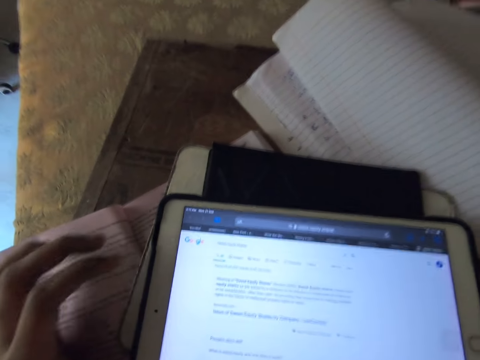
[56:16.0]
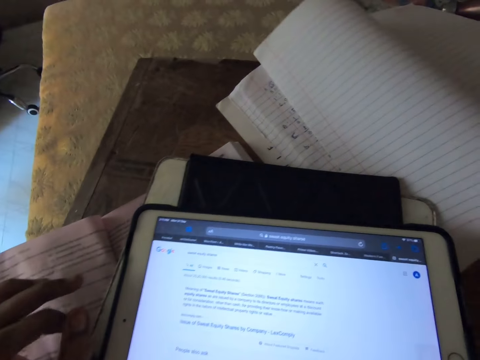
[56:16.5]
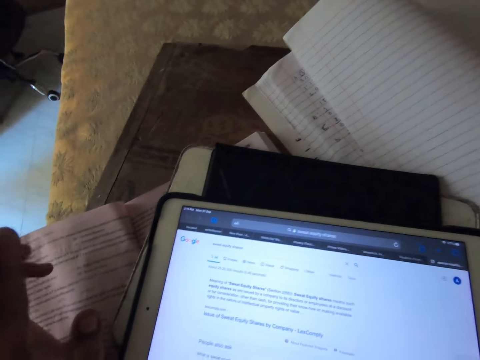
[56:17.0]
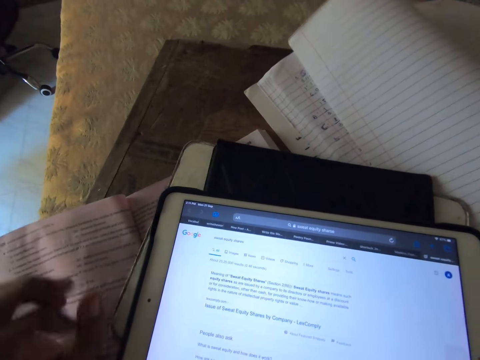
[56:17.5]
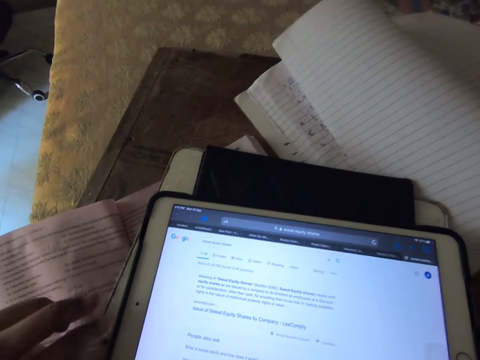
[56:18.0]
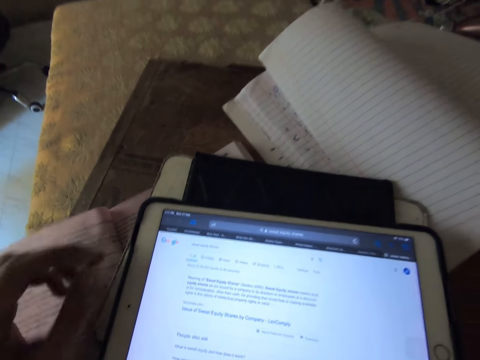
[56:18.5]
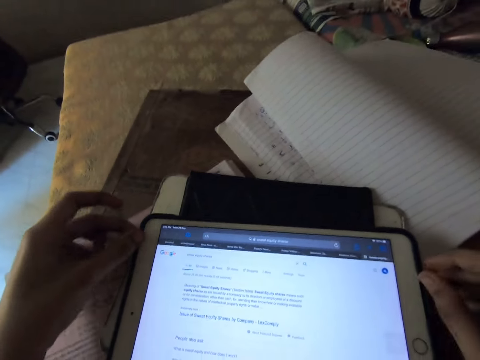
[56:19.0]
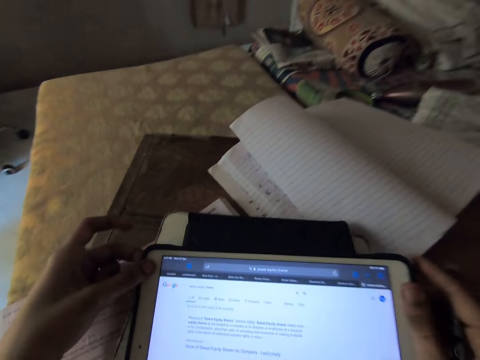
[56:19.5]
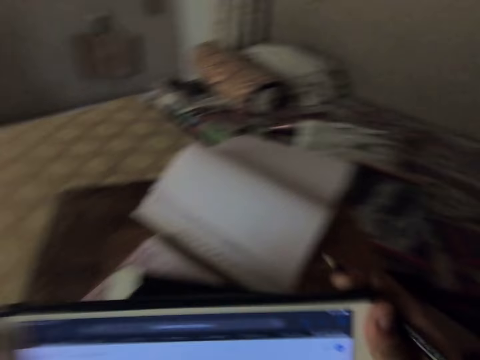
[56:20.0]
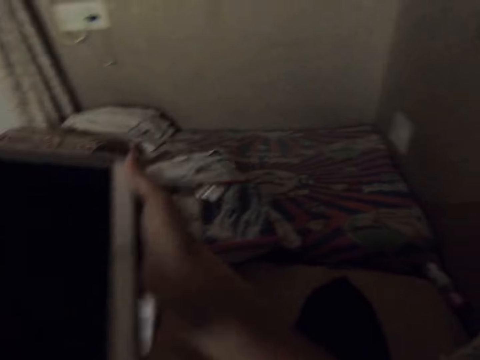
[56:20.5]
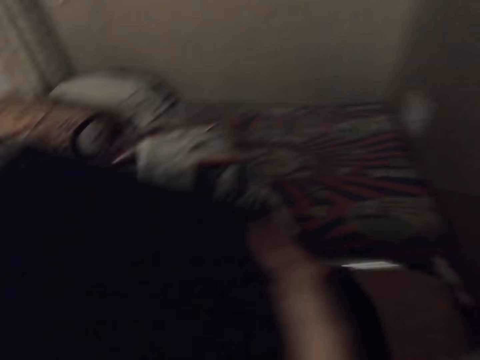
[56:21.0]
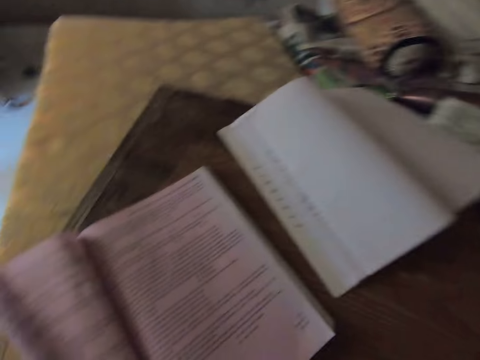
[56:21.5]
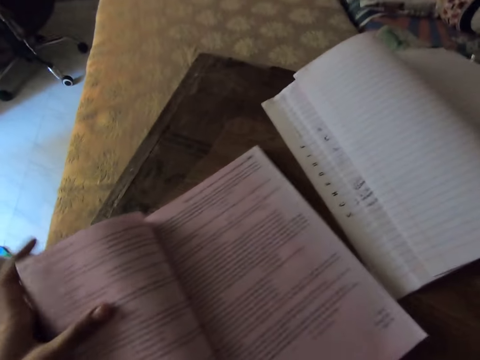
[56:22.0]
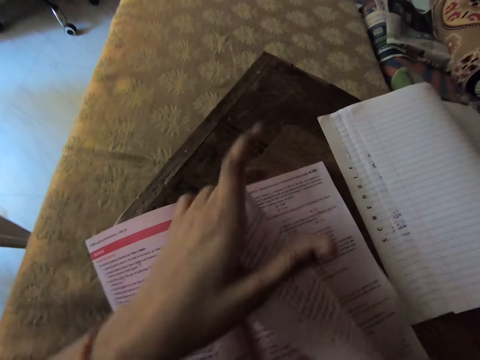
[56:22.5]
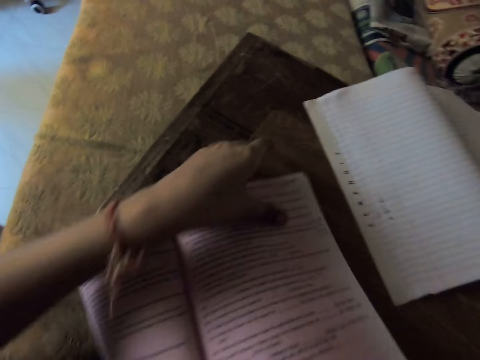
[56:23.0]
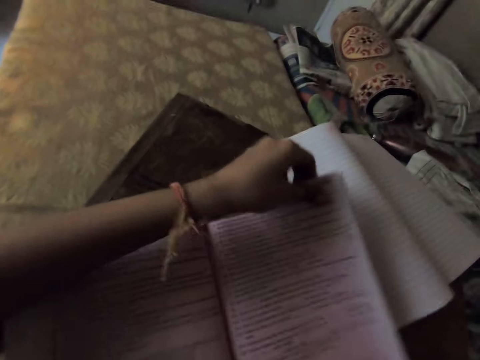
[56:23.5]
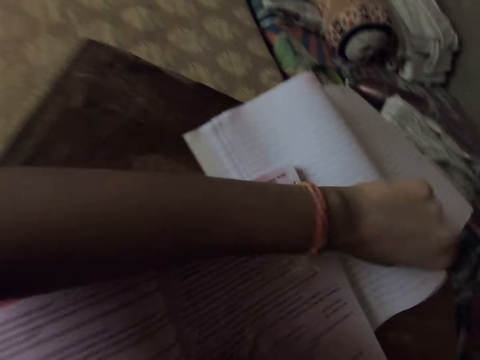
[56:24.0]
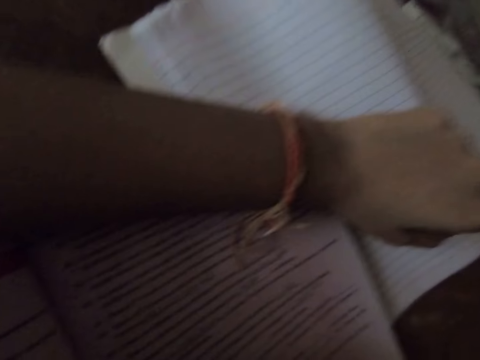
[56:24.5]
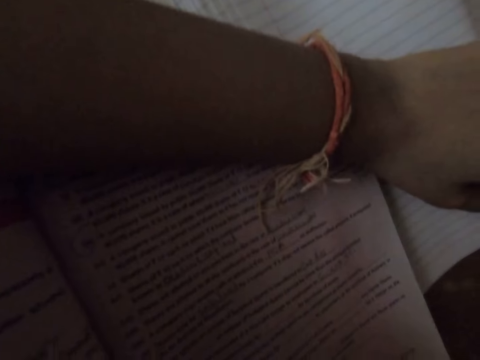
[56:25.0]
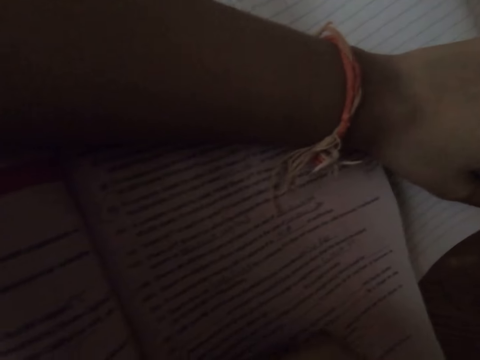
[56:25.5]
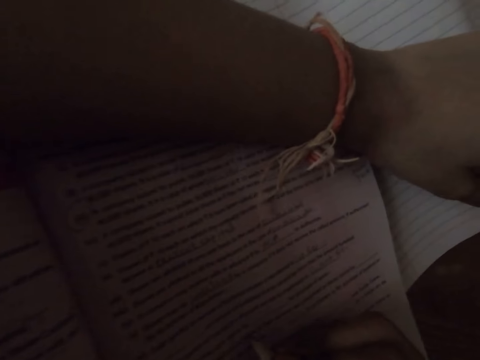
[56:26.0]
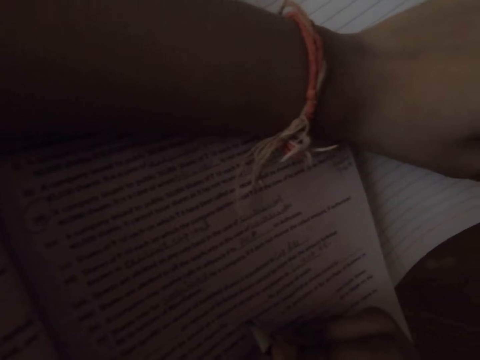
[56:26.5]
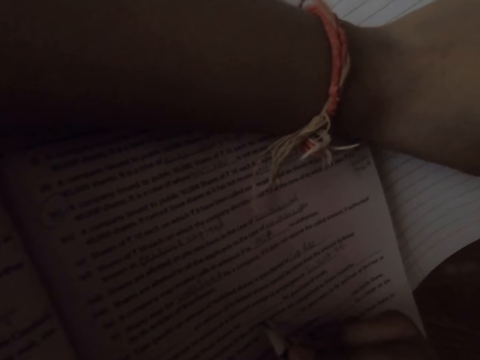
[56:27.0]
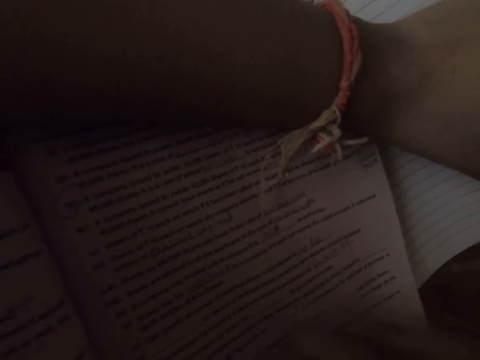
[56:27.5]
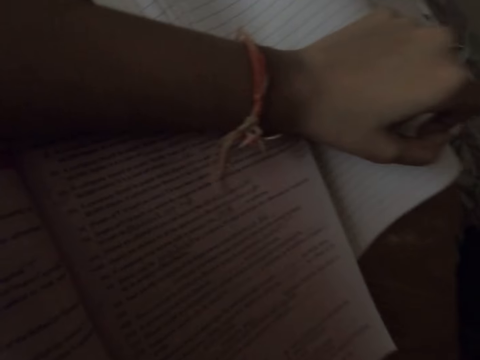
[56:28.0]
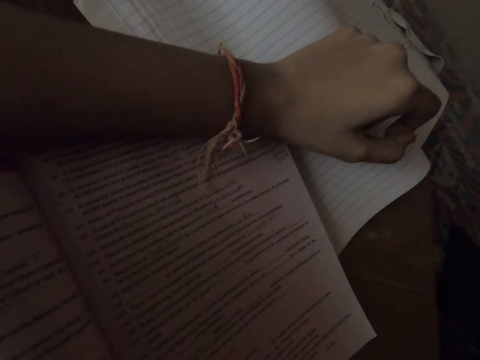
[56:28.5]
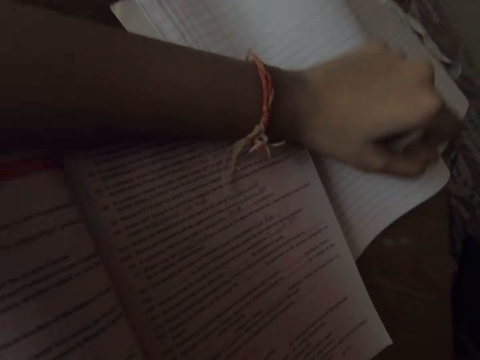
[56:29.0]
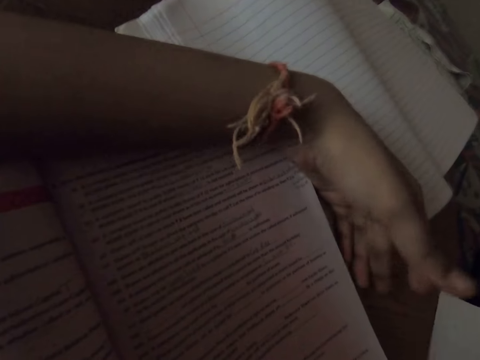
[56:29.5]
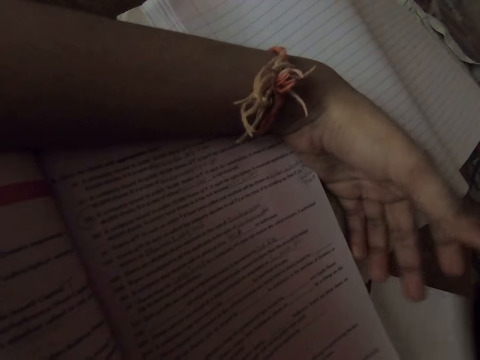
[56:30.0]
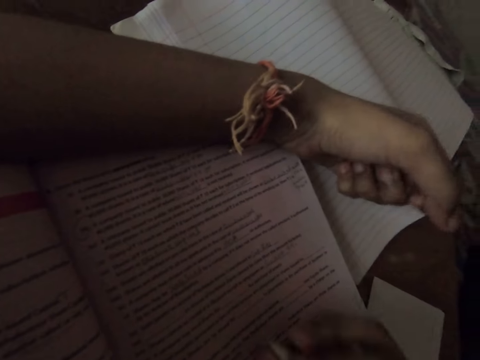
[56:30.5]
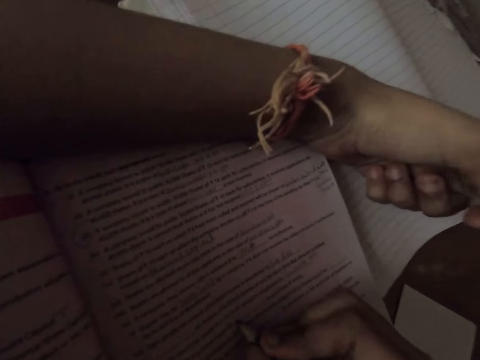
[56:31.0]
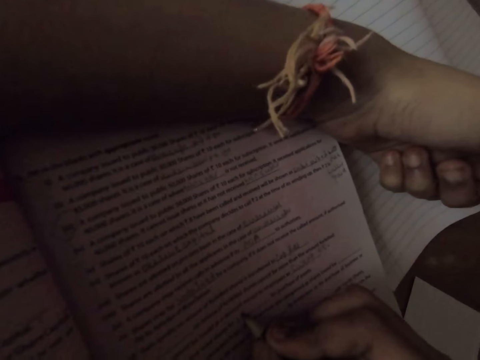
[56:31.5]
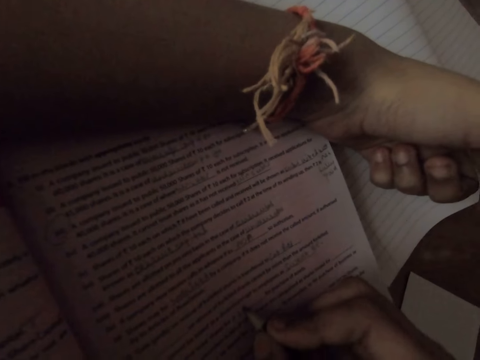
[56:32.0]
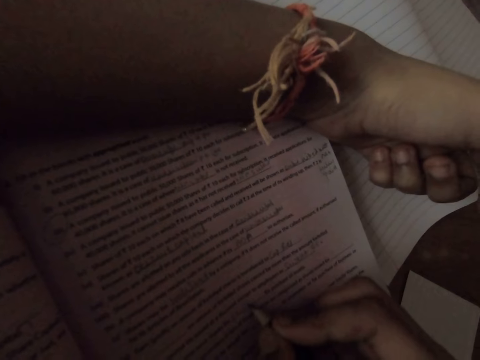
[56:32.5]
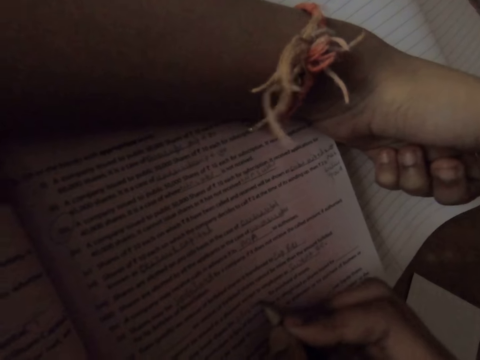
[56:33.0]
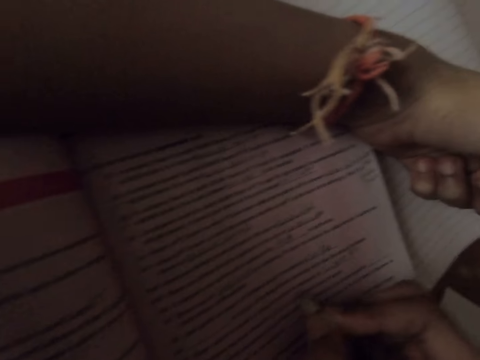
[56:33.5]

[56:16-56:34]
The camera wearer picks the mobile tablet on the table. They cover the mobile tablet with the pouch. They turn off the tablet. They drop the mobile tablet on the bed. They turn a page on the textbook. They adjust the textbook. They write on the book with a pencil. They write on the textbook with the pencil.

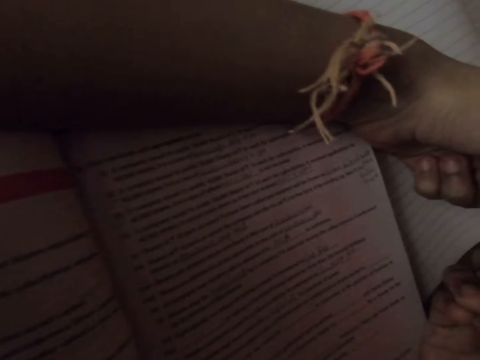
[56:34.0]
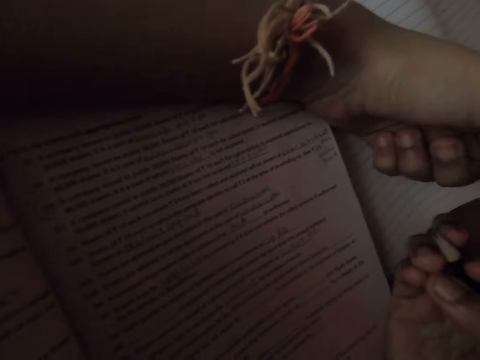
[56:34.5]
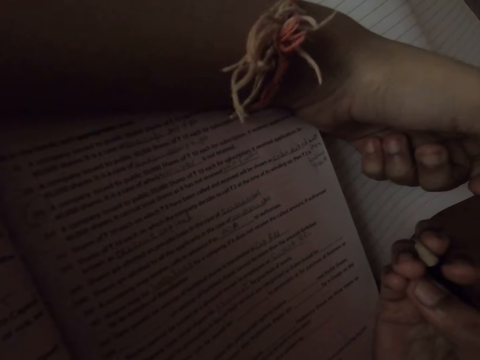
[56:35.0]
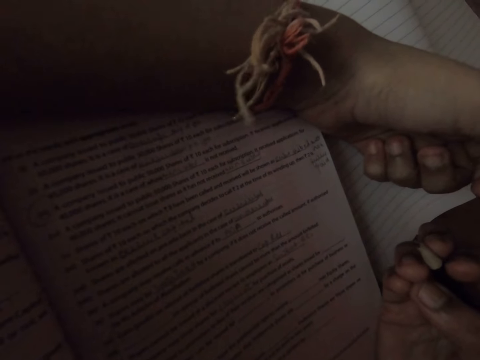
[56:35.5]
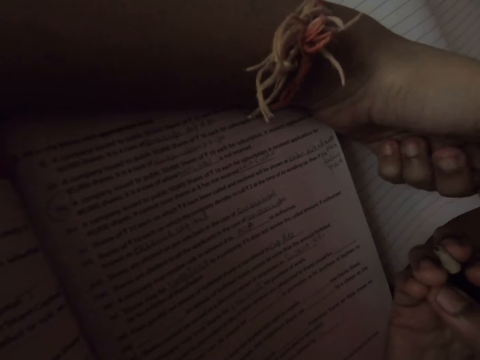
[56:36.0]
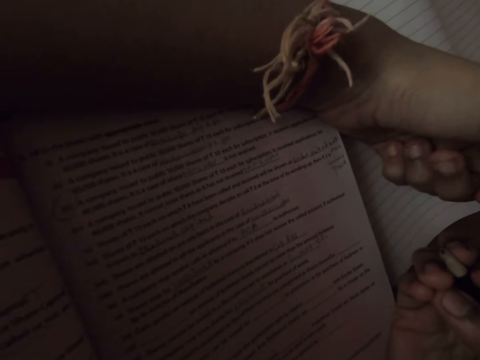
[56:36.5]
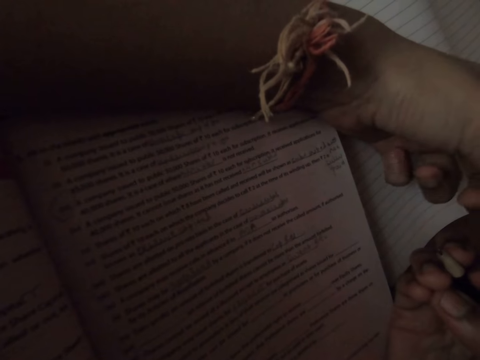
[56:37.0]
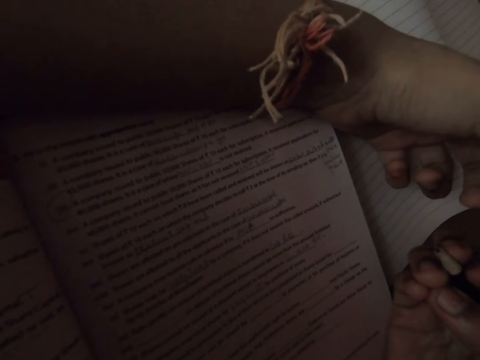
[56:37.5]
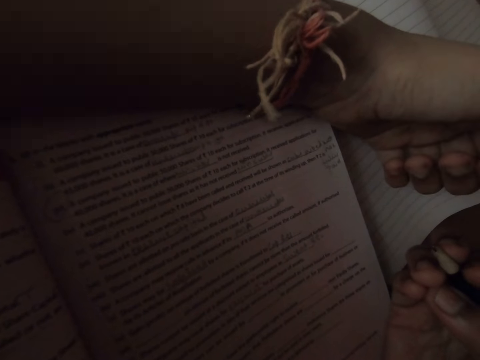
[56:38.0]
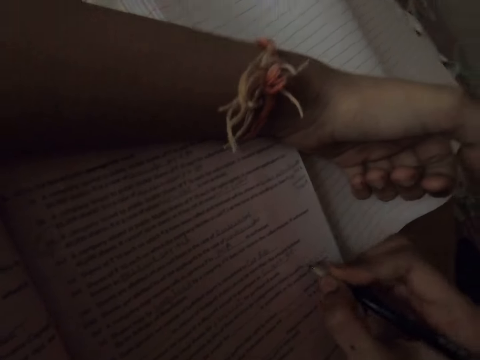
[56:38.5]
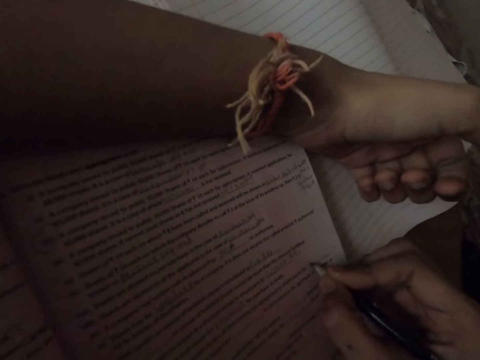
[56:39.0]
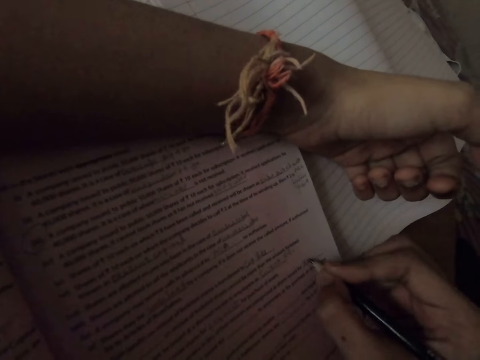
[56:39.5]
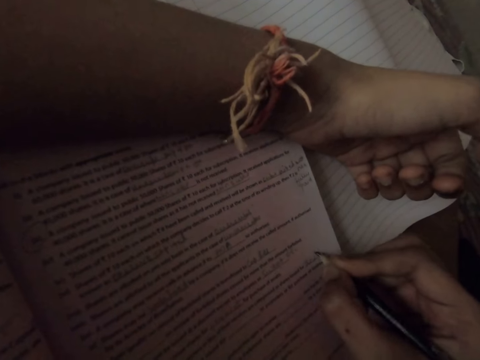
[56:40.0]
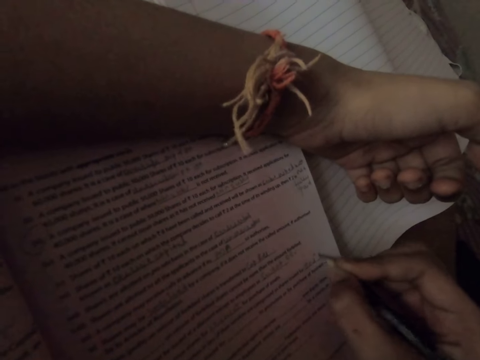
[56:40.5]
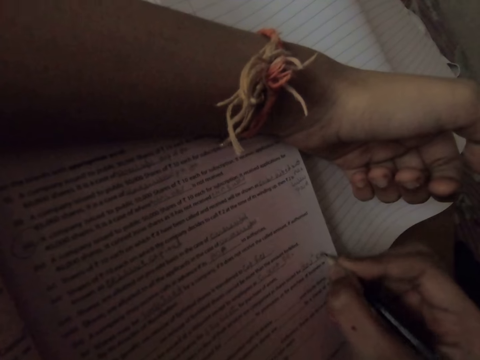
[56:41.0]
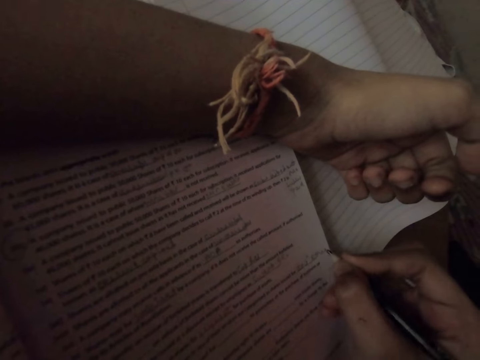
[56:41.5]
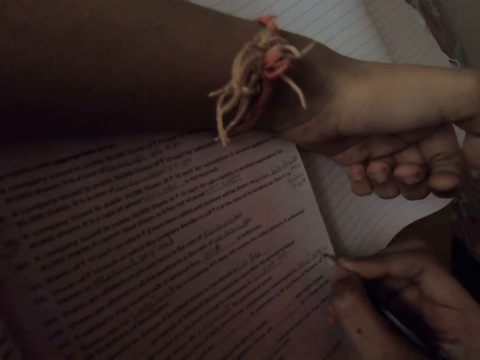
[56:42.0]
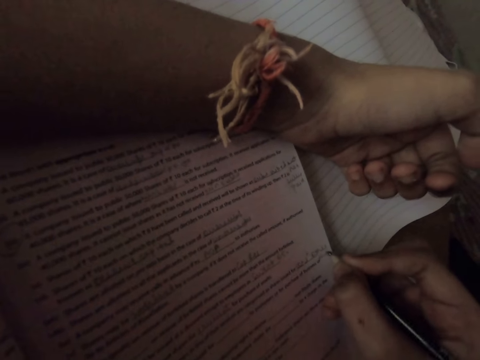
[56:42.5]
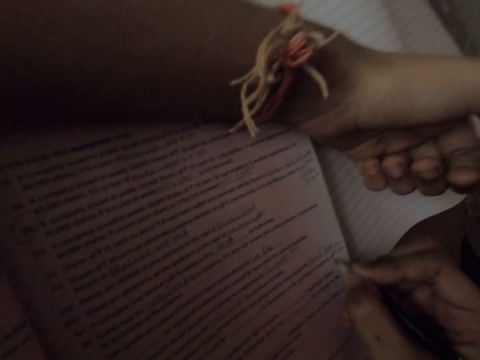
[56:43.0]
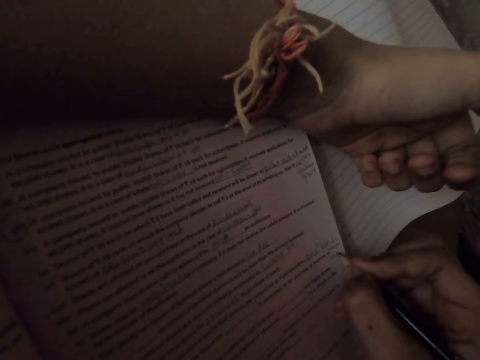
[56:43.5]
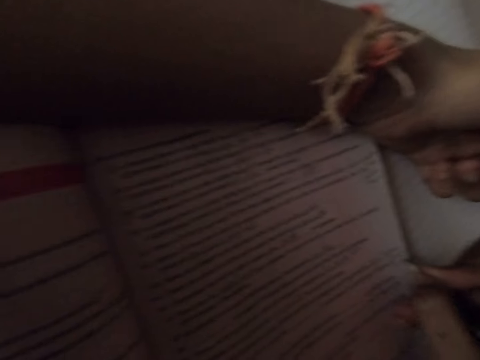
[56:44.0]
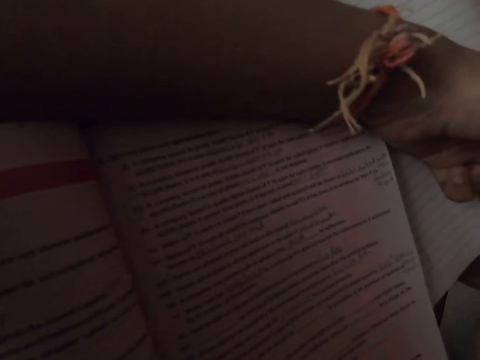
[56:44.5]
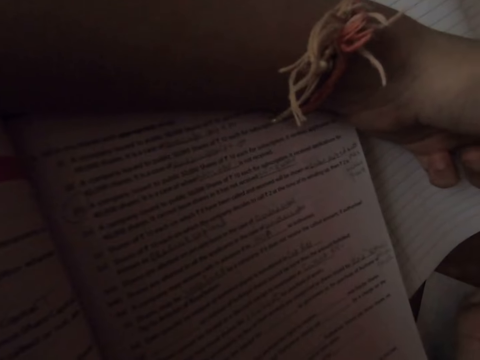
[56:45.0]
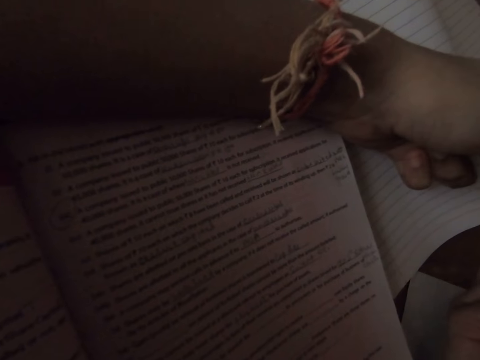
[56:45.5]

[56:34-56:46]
The camera wearer reads the book. They write on the textbook with the pencil.
